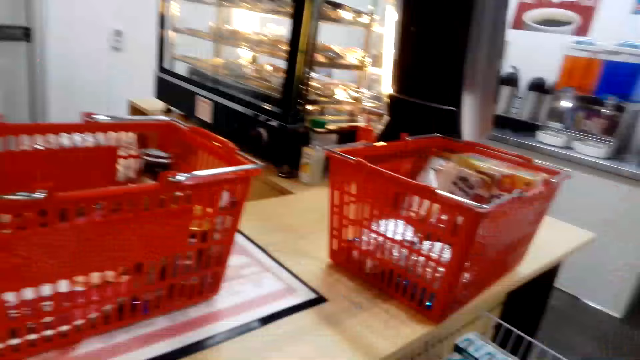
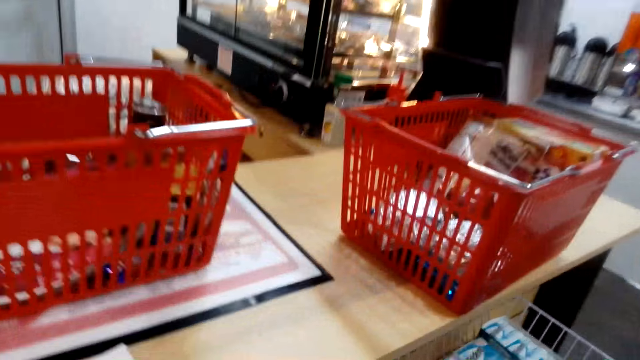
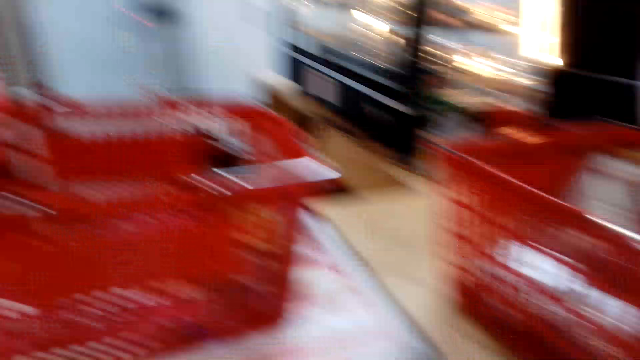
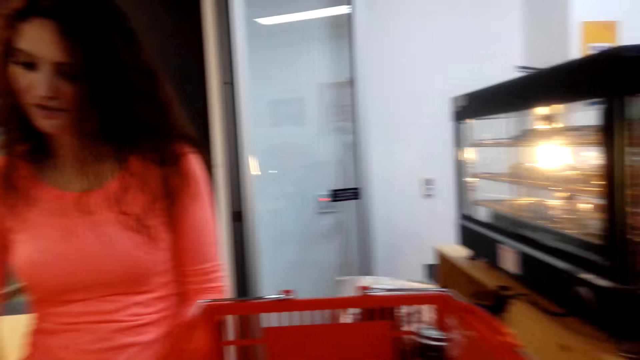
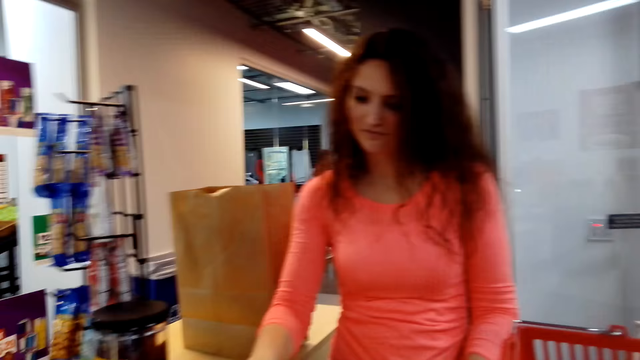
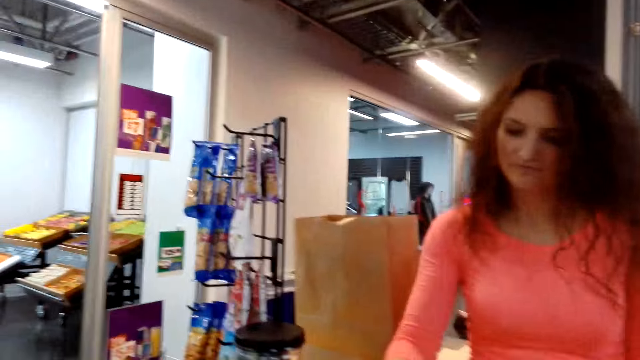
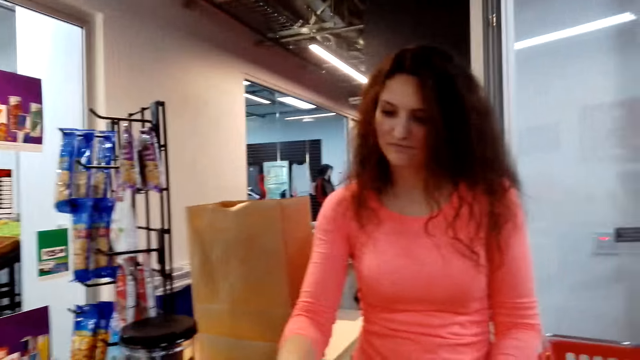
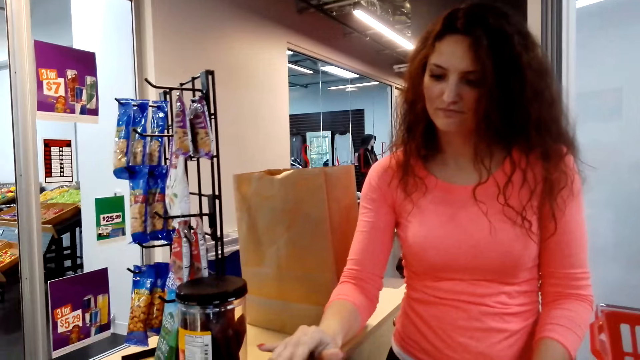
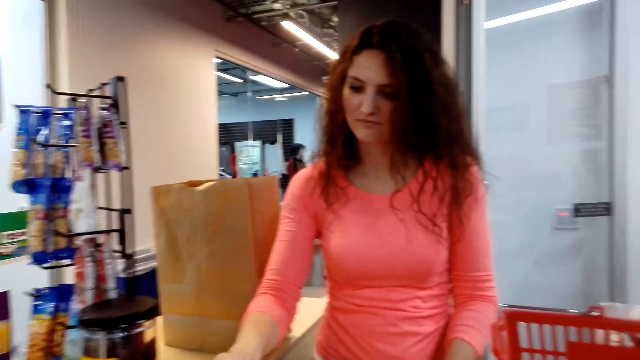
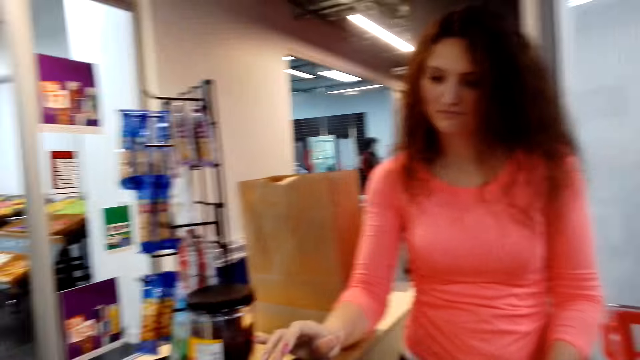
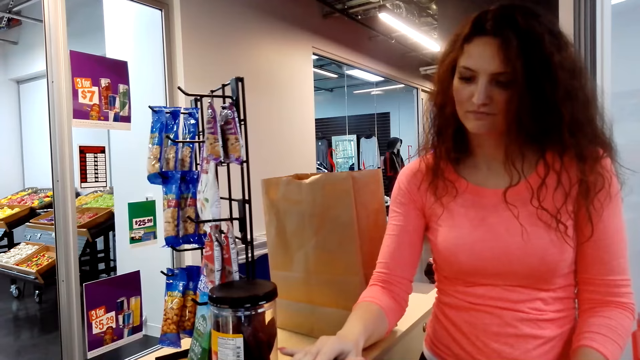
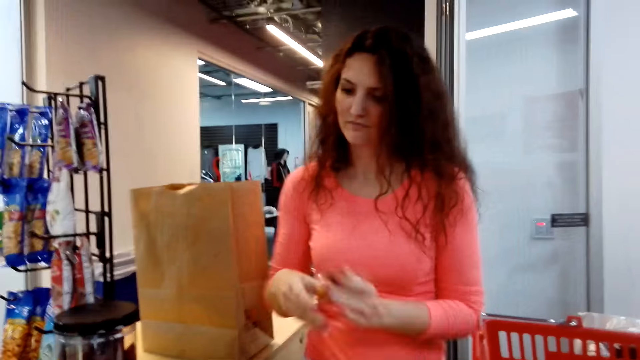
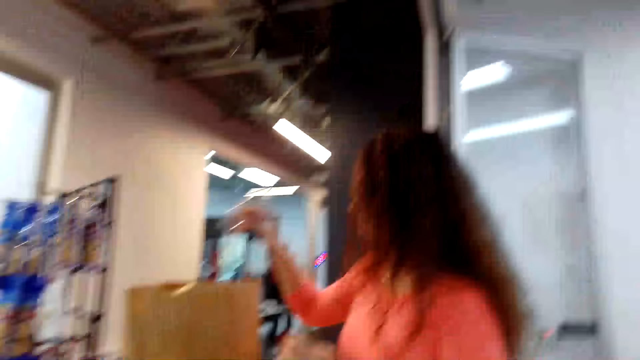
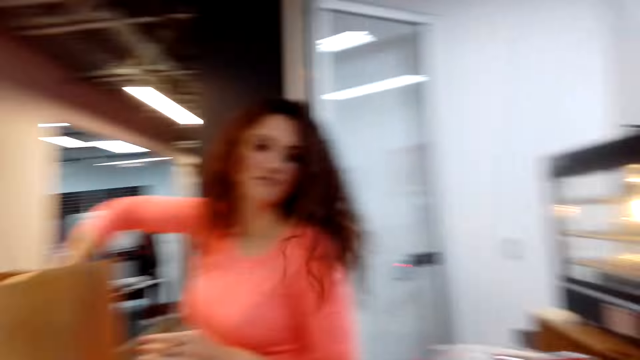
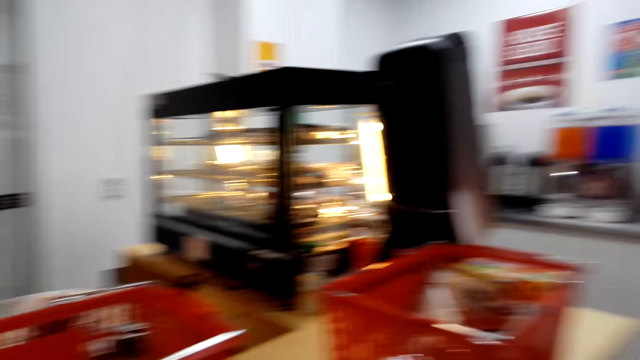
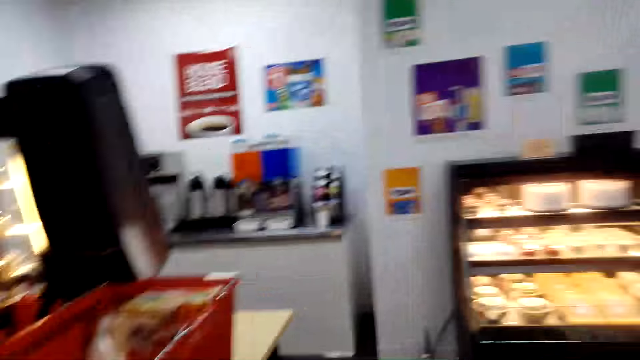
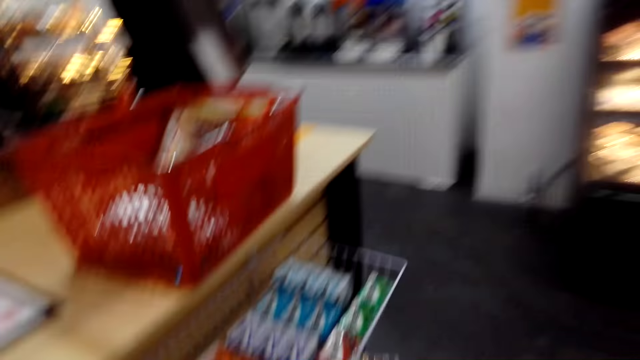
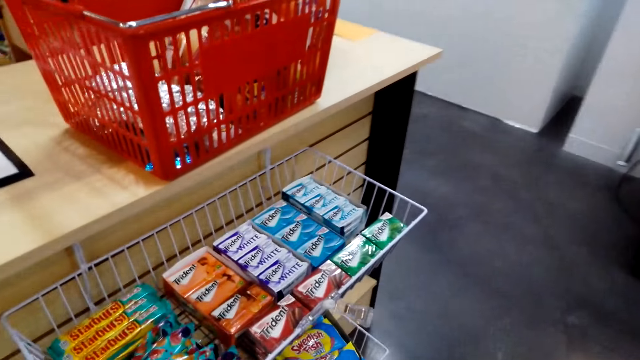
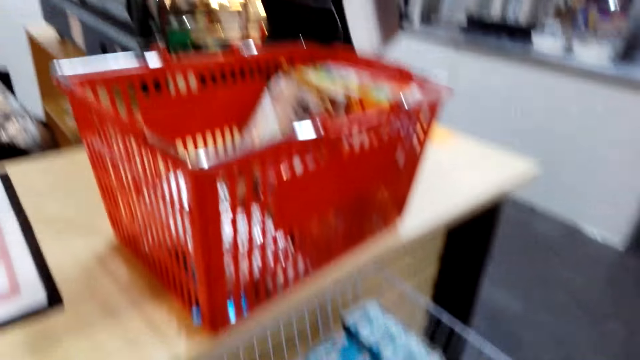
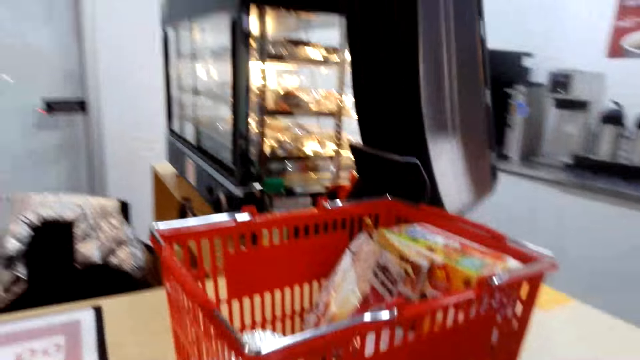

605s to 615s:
A woman talks. The woman totals an item. The woman places an item in the bag. The camera wearer talks. They look around the shop.

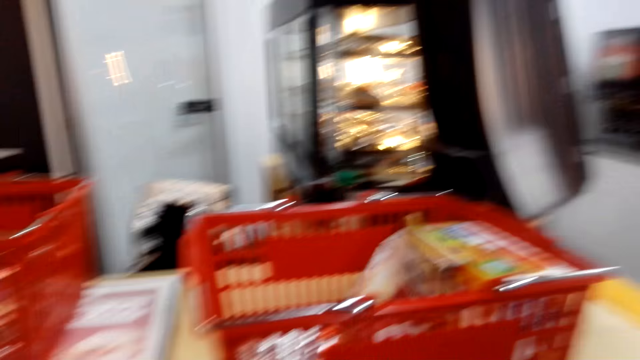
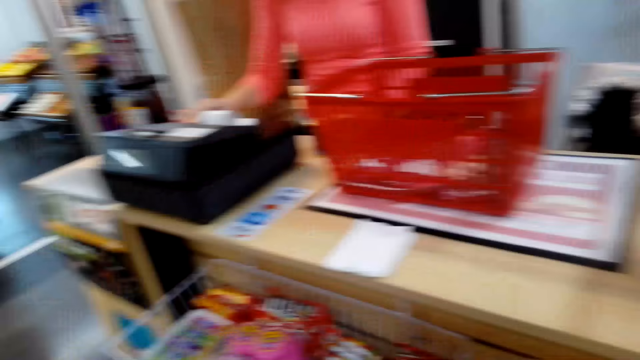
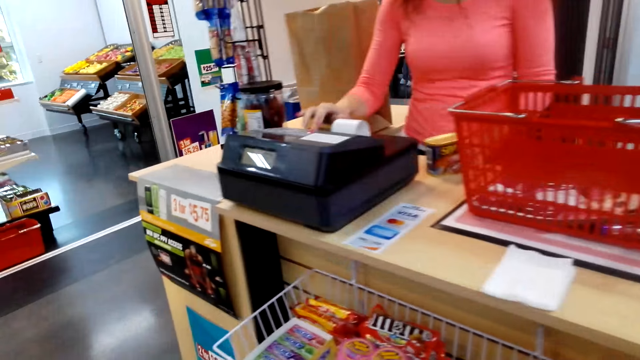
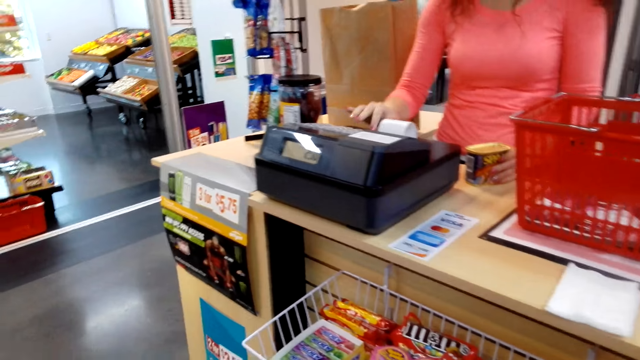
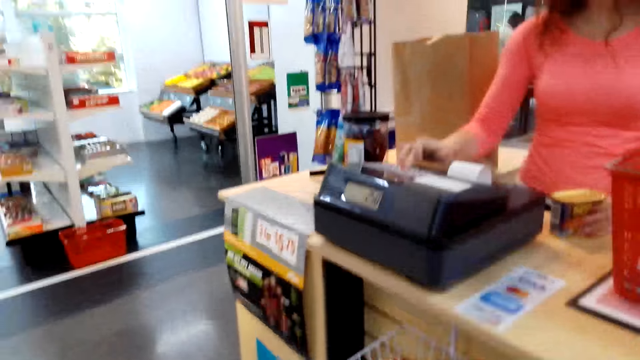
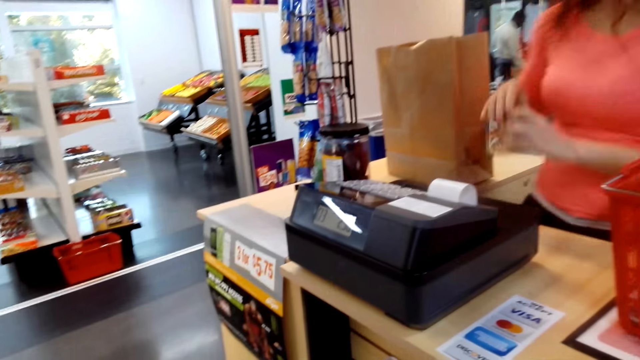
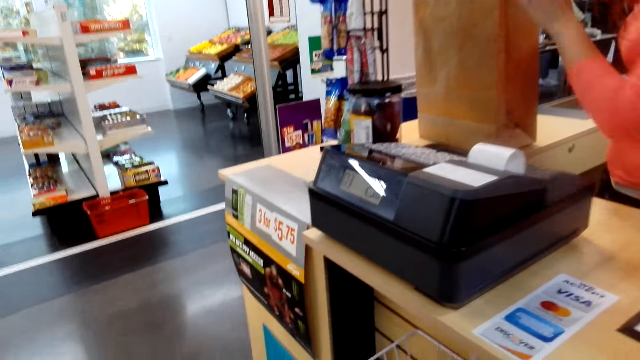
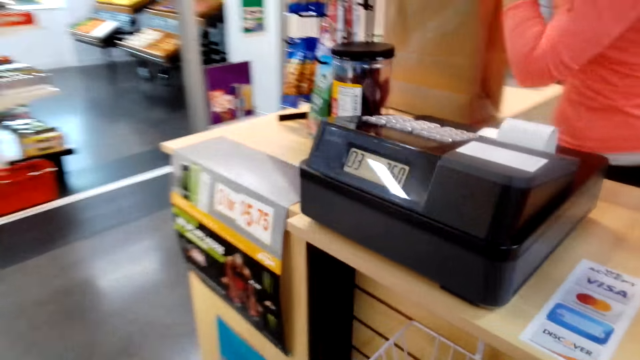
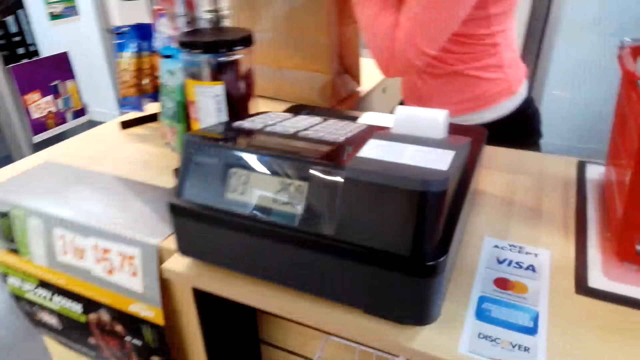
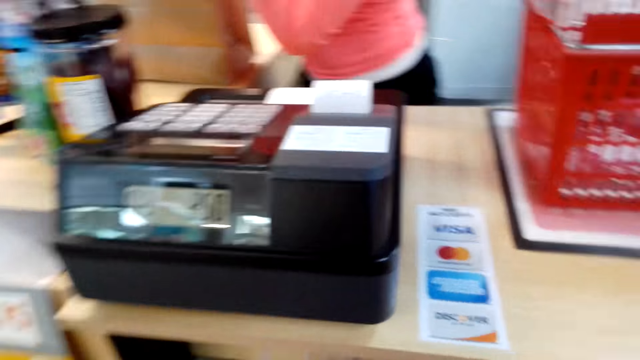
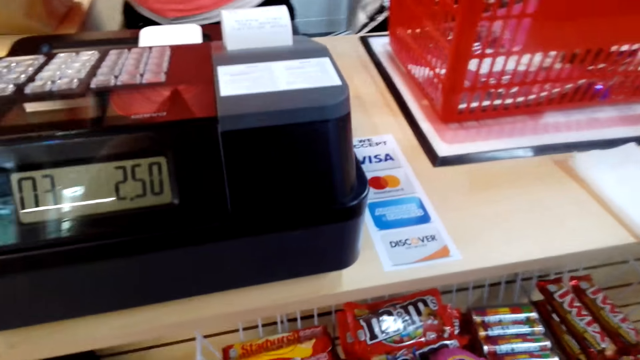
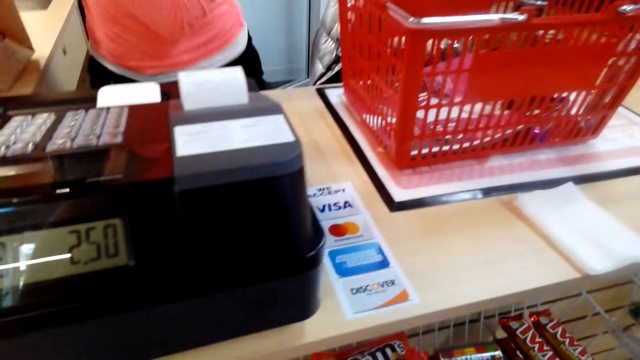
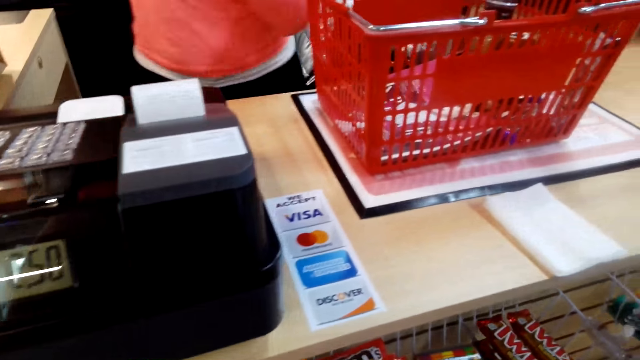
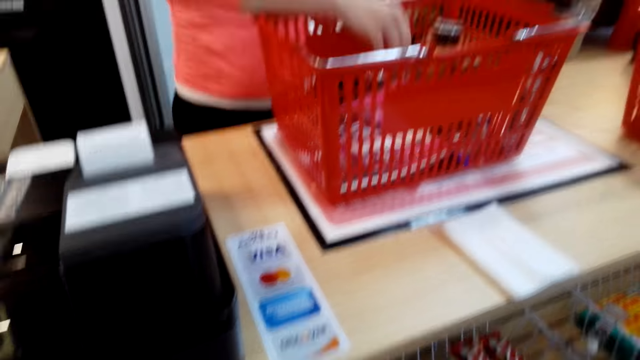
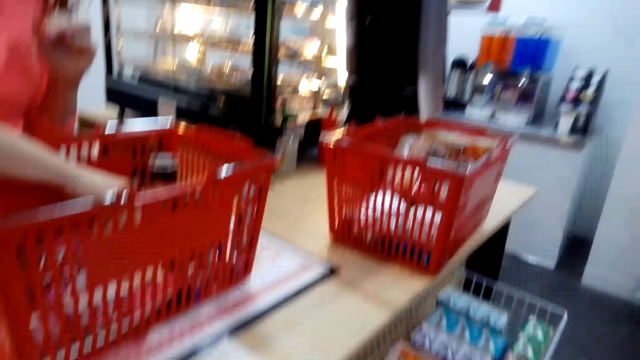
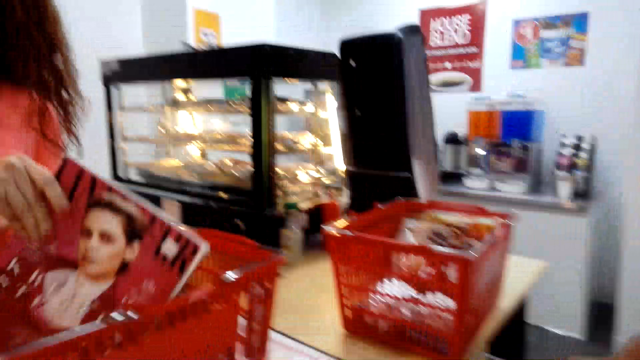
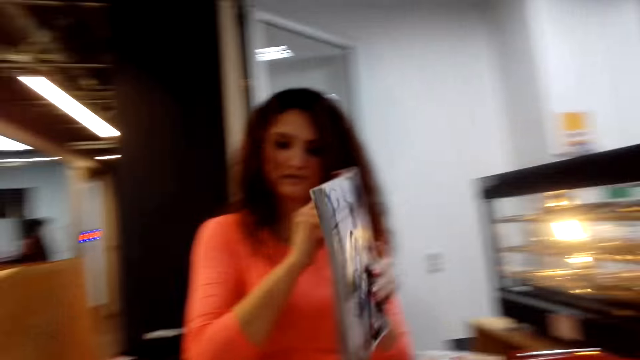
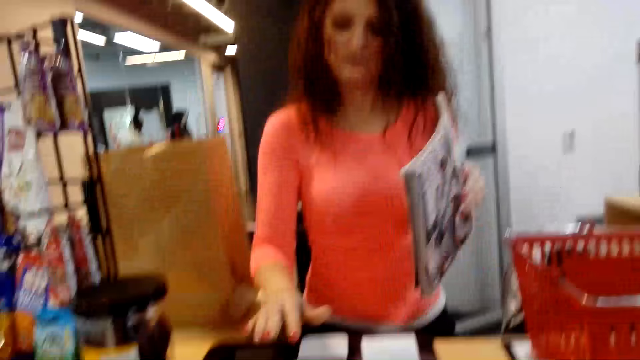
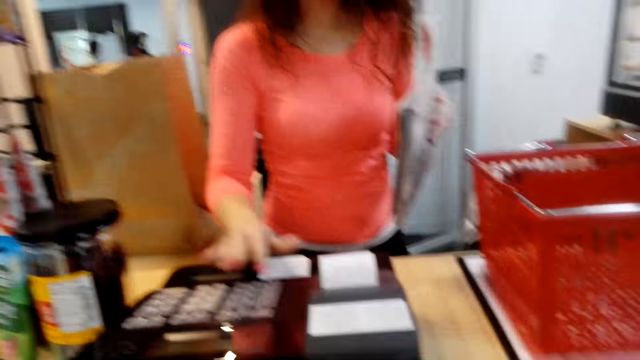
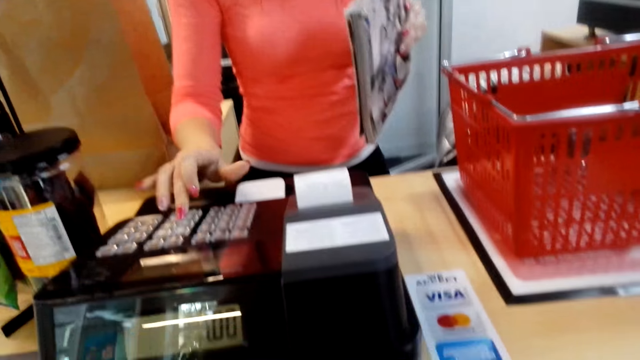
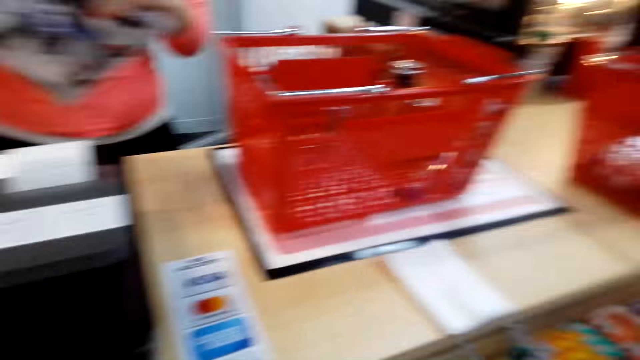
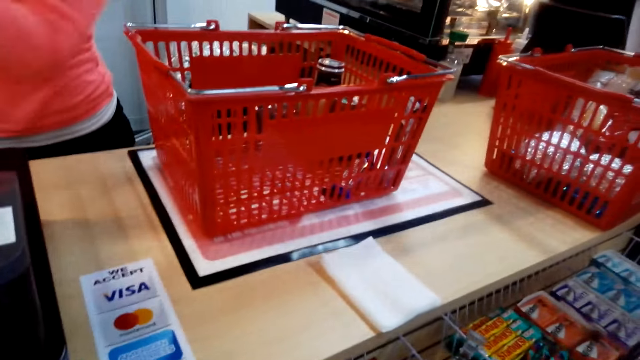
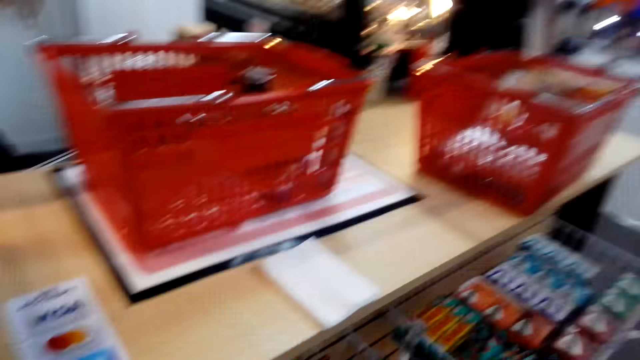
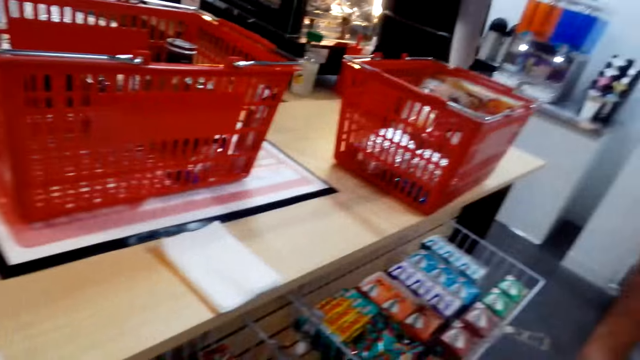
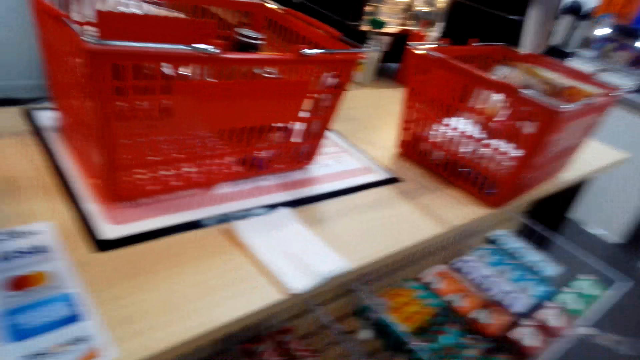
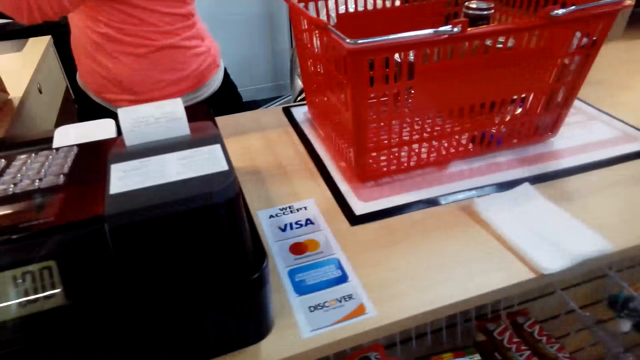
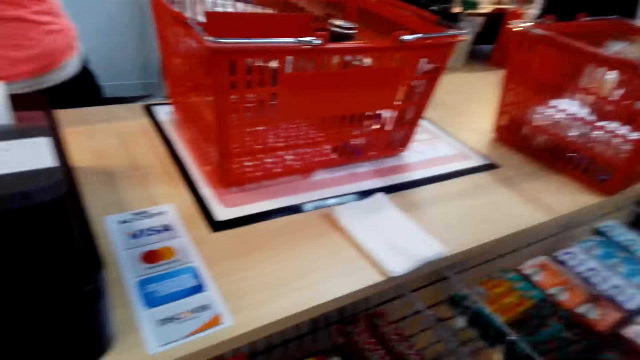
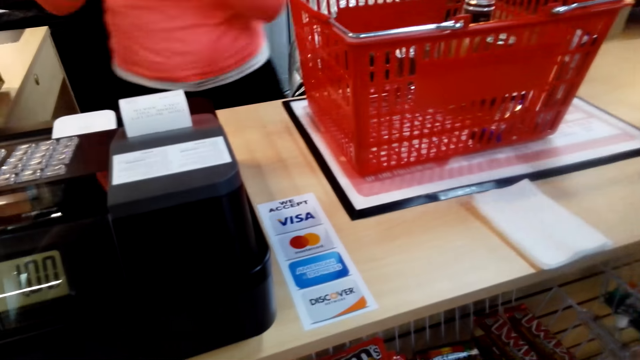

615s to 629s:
The camera wearer moves around the counter. They talk. A woman places an item in the bag. The woman picks up a book from the carrier. The woman totals an item. The camera wearer looks around the counter. The woman talks. The camera wearer converses with the woman.
